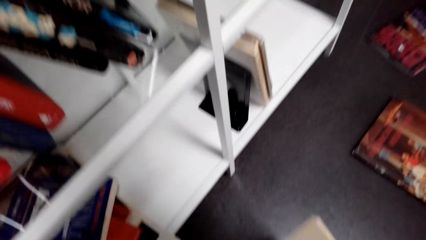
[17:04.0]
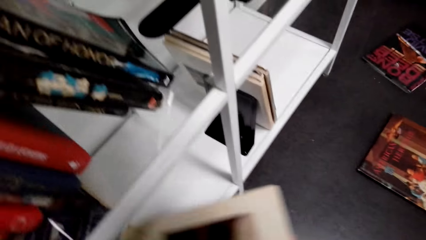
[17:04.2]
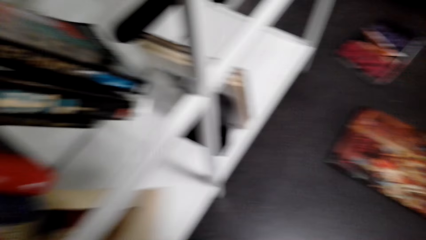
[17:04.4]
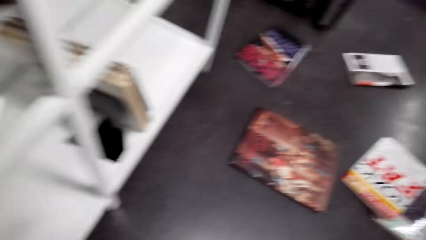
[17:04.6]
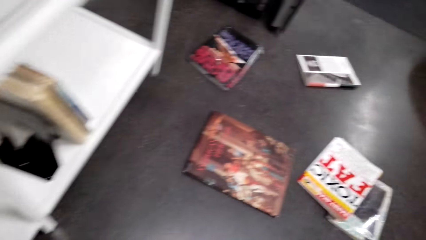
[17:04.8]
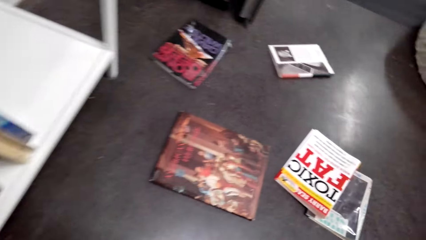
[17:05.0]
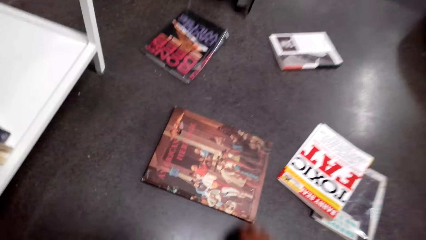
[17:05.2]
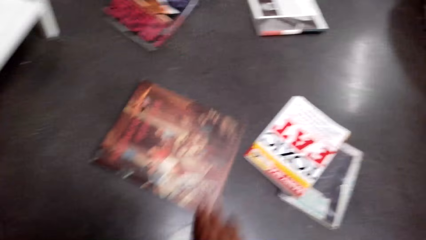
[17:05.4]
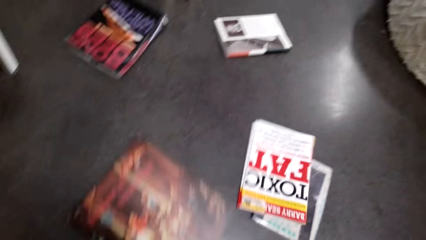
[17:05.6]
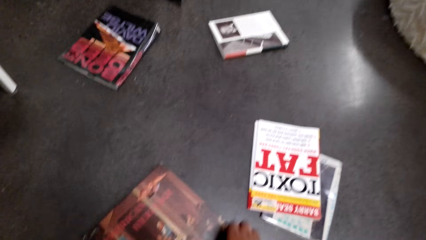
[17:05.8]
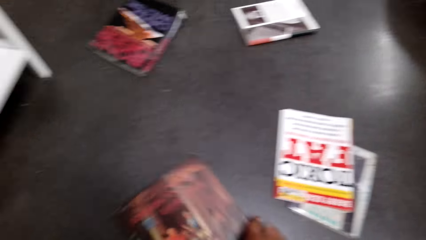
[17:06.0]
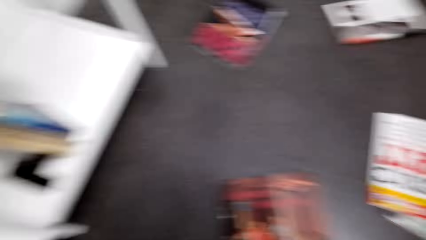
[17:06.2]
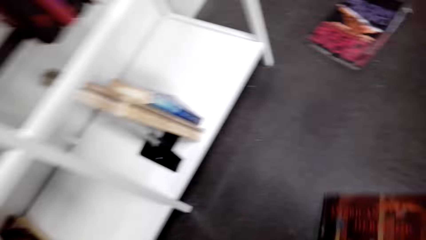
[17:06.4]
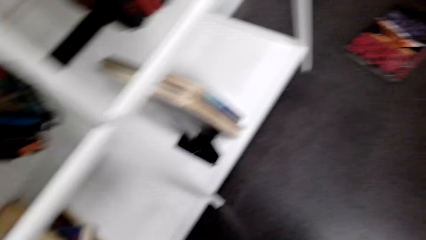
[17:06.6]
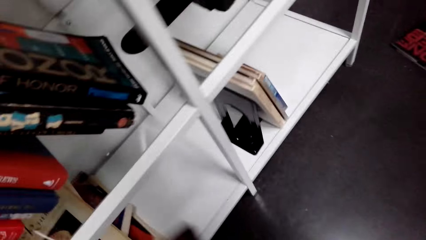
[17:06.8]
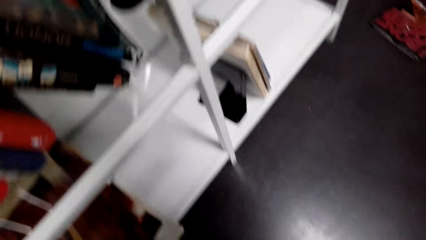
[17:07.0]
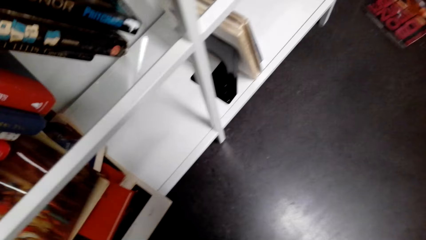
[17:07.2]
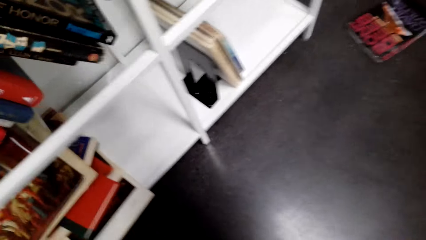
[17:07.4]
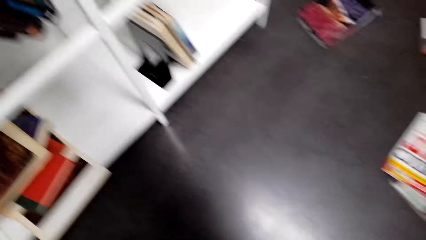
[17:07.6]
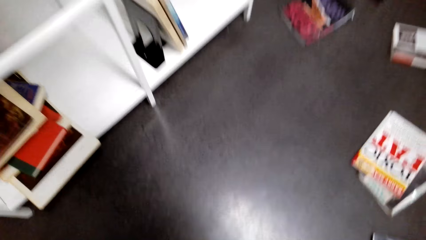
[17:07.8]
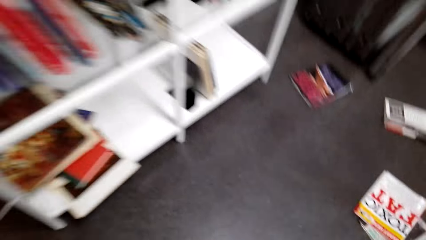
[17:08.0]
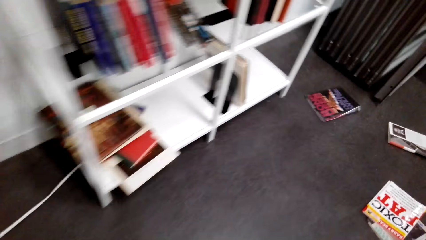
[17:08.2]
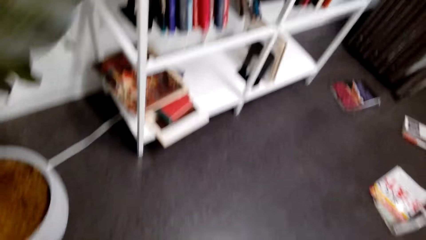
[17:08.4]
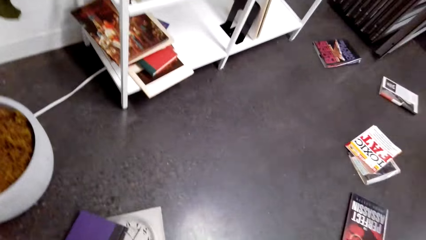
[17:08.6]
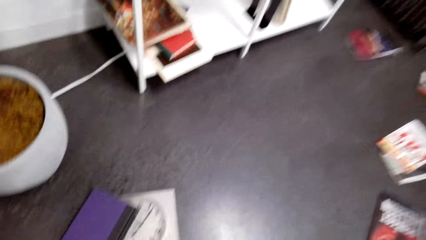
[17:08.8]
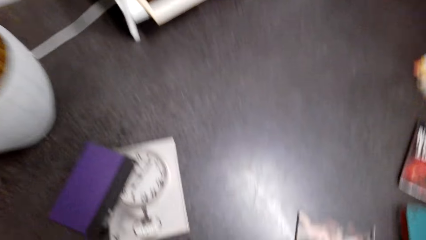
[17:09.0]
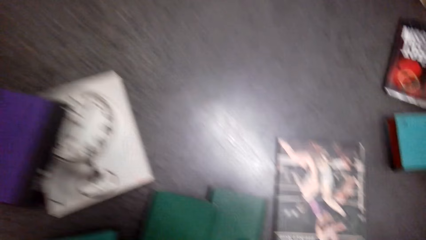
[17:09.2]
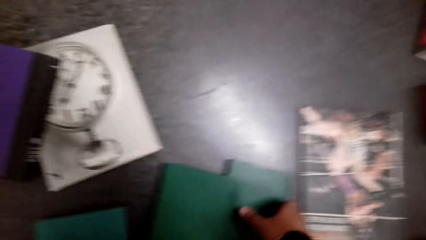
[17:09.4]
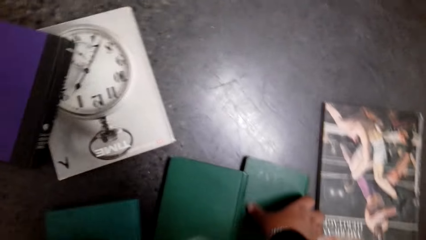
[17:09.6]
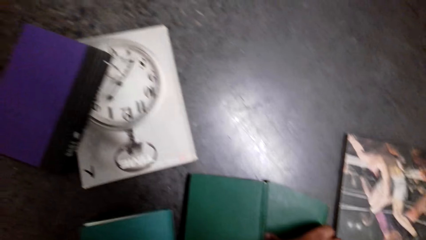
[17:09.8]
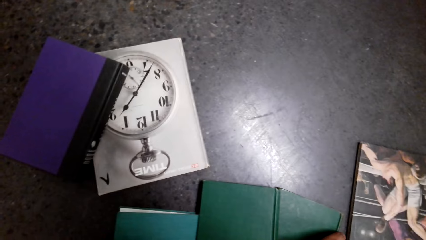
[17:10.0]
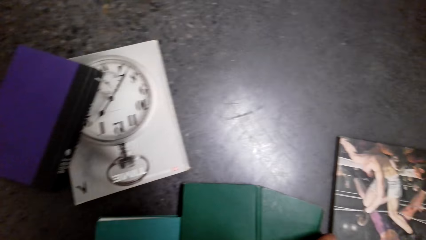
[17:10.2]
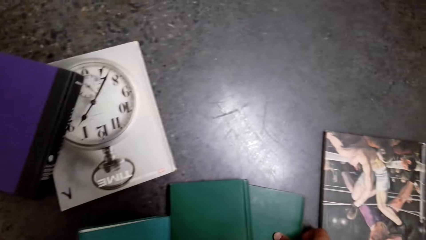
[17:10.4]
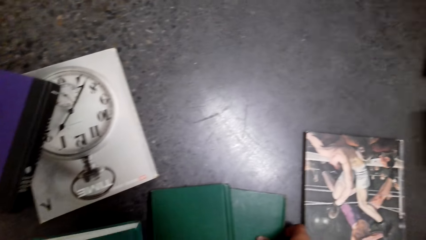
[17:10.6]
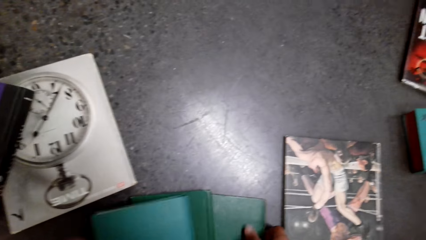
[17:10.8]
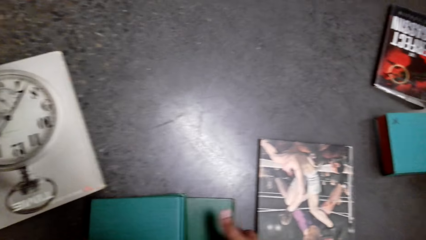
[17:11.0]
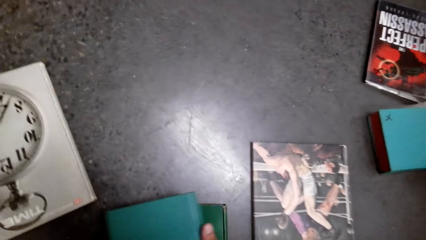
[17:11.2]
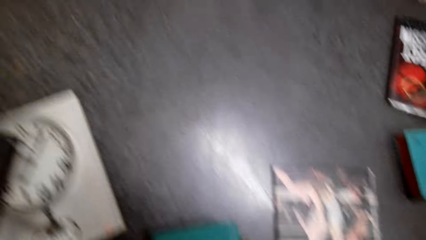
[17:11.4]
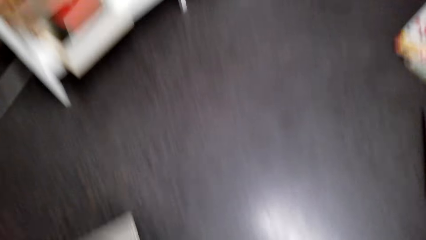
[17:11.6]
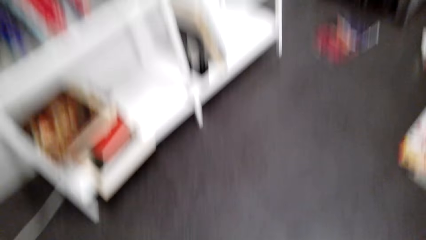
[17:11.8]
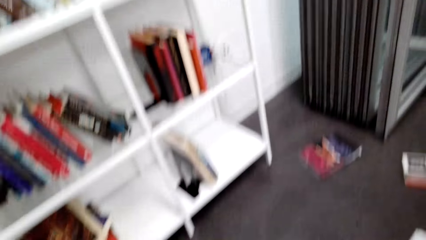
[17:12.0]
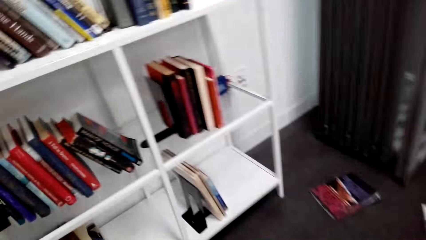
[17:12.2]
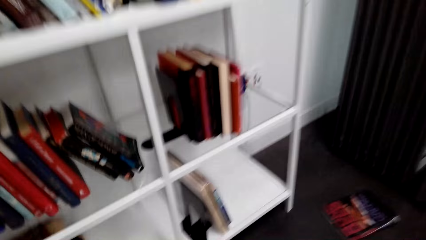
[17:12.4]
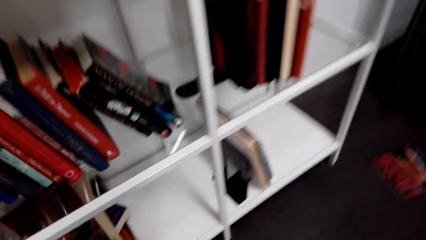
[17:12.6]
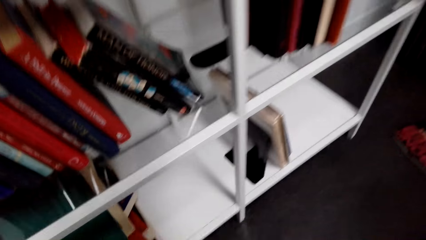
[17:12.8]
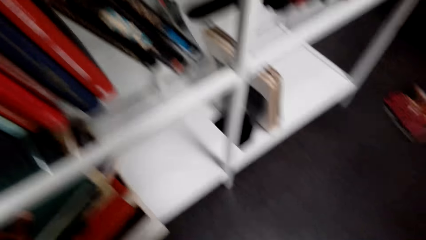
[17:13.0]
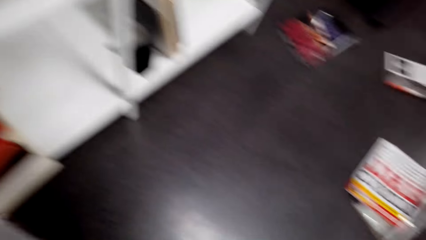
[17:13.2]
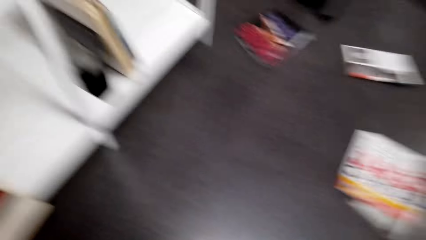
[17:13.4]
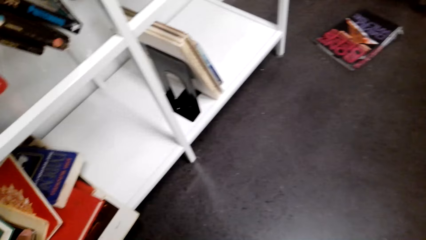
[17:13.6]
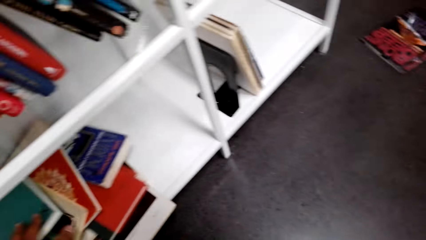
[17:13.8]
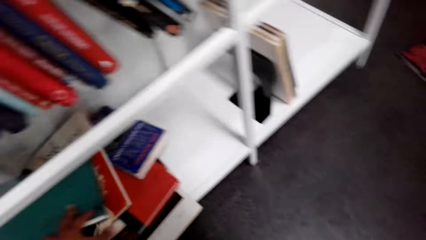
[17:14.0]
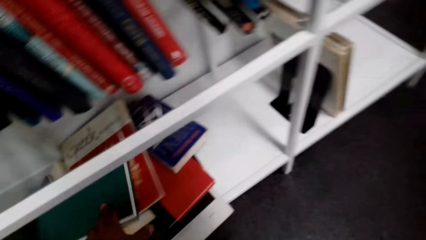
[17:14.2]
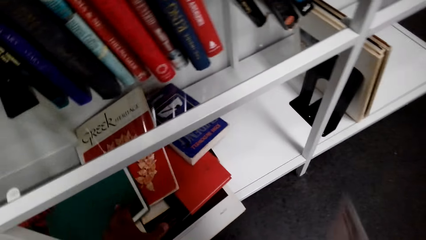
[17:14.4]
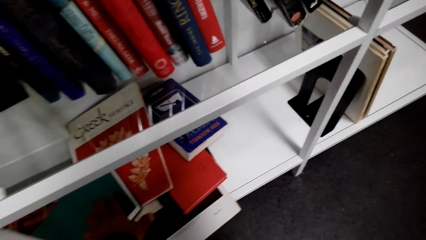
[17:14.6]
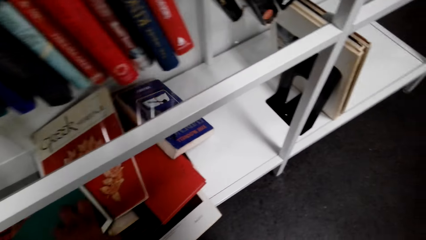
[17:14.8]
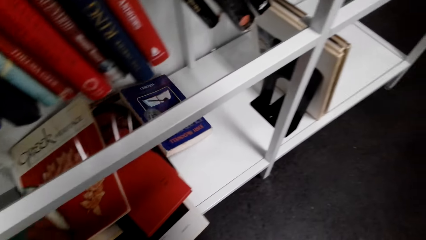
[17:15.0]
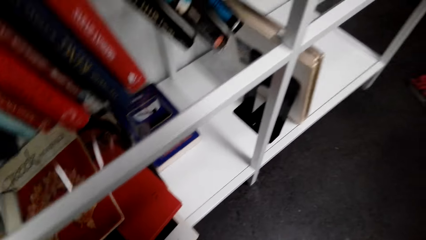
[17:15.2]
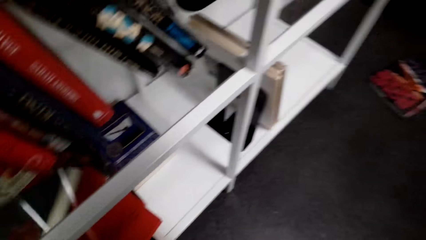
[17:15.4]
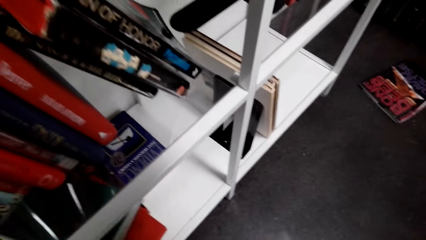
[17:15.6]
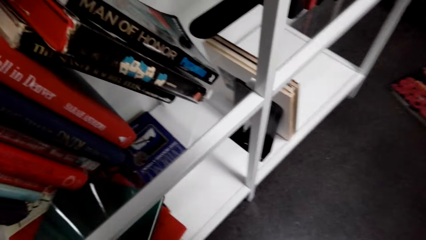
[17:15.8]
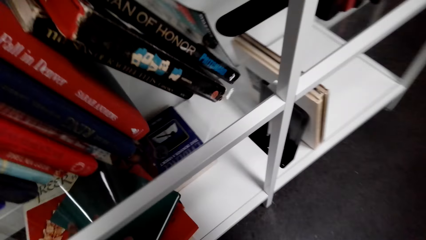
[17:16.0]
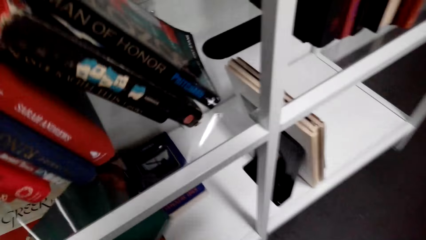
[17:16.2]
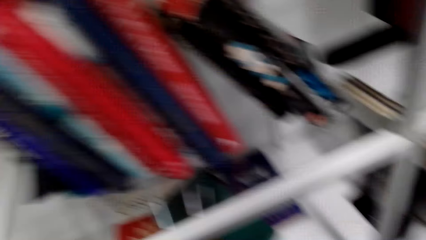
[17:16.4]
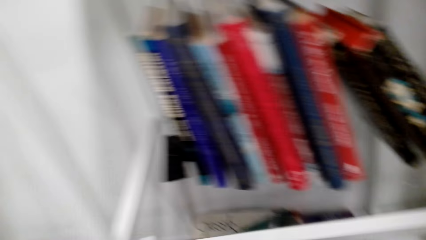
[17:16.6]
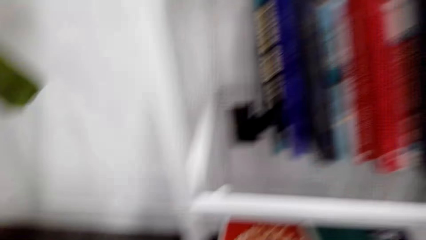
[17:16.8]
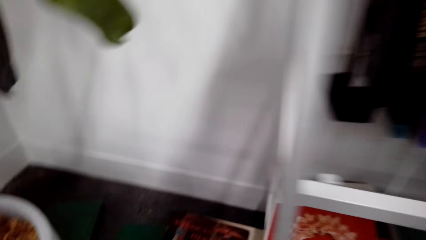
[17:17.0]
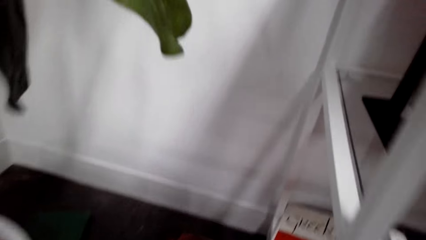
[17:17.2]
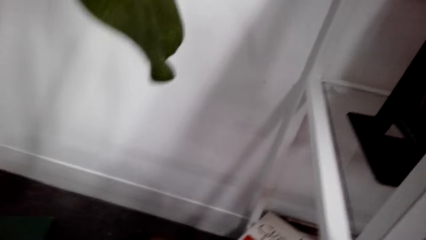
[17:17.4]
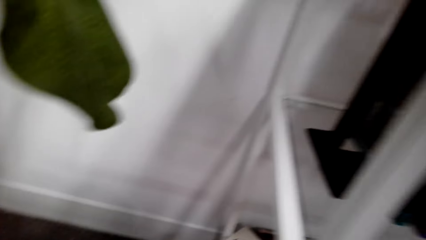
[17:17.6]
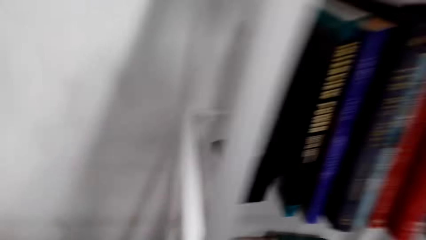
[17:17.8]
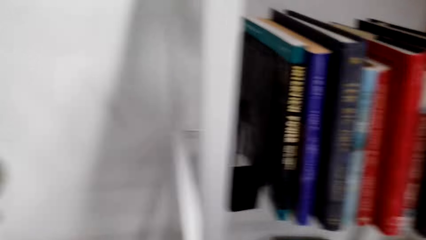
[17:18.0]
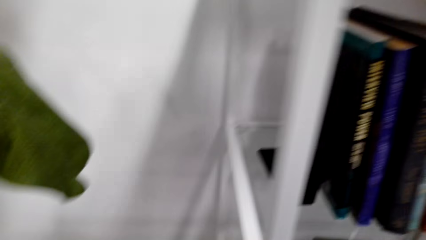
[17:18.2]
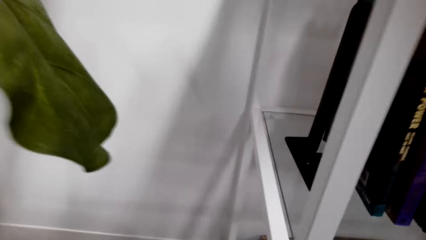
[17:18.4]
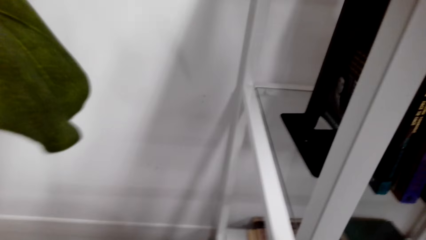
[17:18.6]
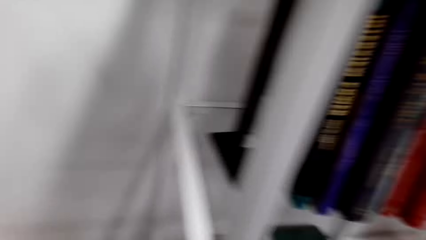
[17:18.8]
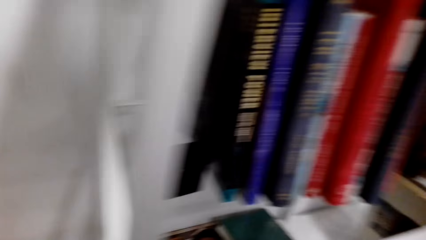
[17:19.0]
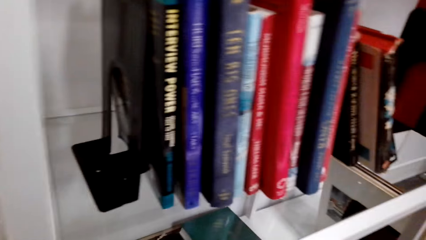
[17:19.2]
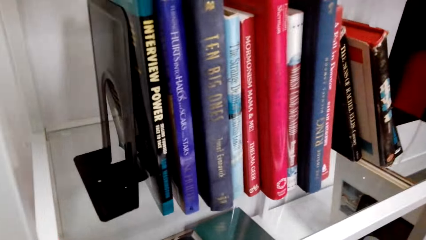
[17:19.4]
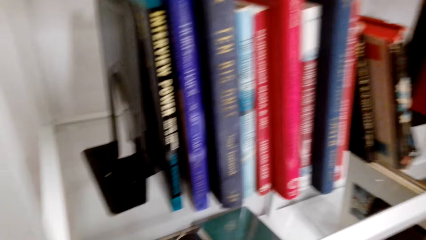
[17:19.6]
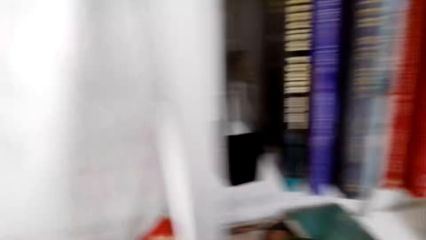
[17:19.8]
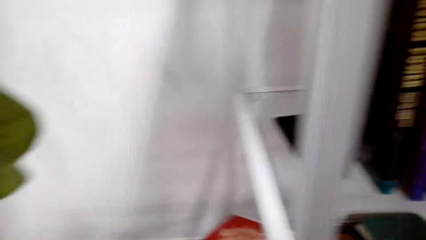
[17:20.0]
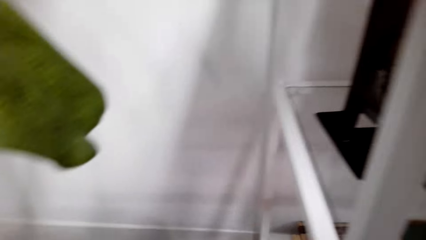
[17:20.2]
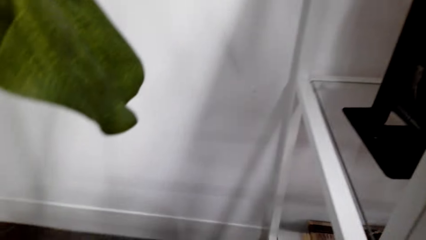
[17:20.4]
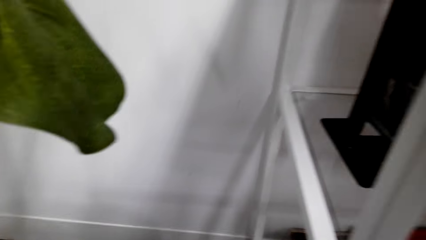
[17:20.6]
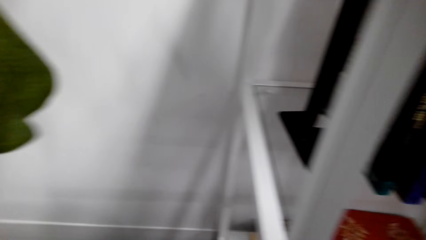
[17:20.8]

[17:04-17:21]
The camera wearer holds the books. They put the books on the shelf. They pick up the books. They put the books on the shelf. They pick up the books. They put the books on the shelf.
